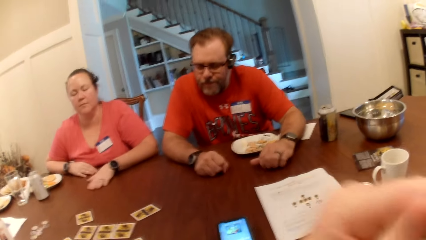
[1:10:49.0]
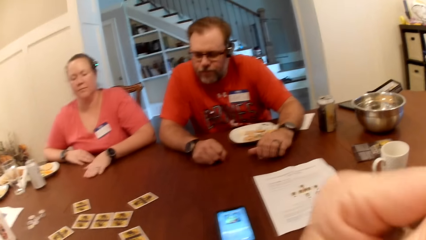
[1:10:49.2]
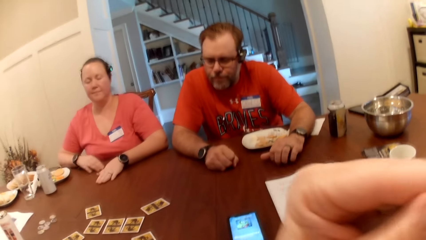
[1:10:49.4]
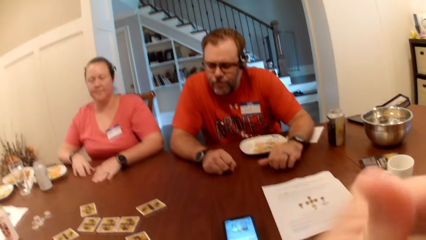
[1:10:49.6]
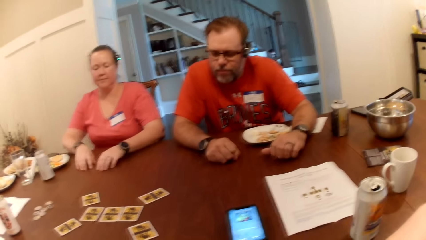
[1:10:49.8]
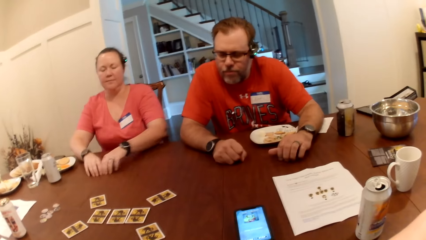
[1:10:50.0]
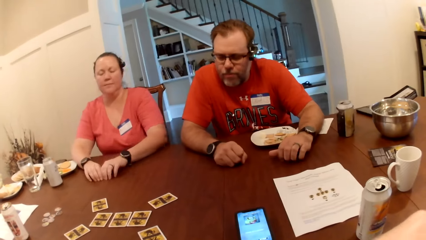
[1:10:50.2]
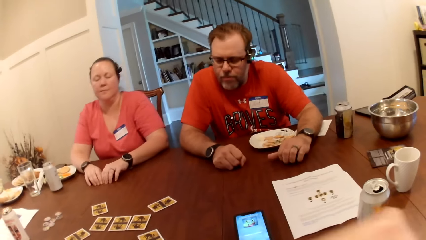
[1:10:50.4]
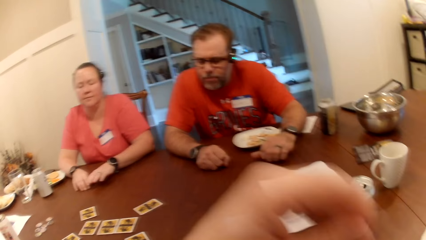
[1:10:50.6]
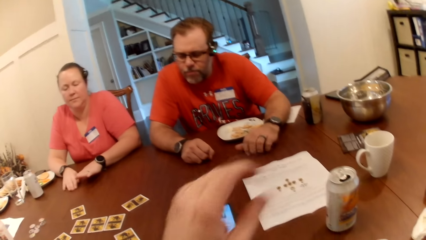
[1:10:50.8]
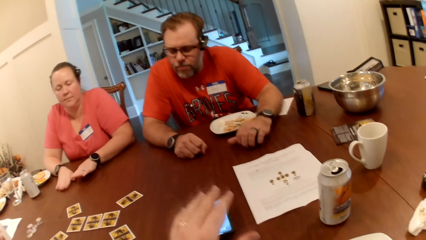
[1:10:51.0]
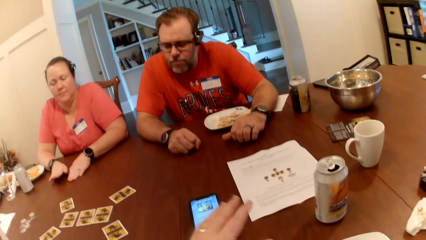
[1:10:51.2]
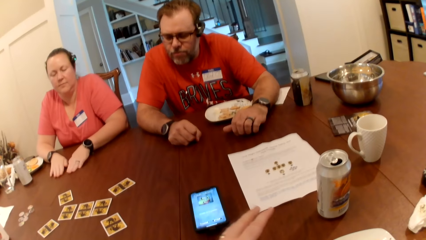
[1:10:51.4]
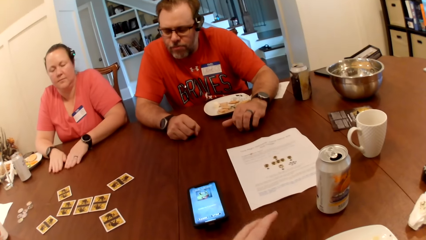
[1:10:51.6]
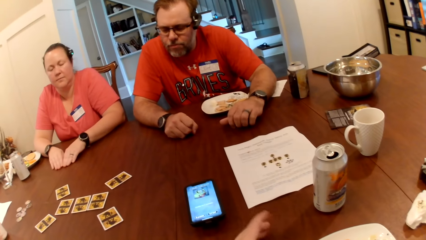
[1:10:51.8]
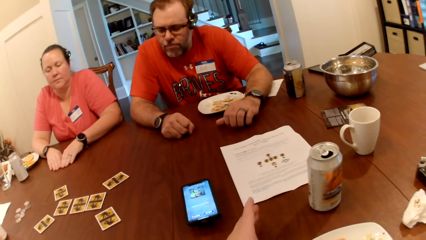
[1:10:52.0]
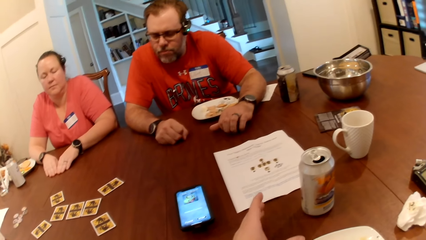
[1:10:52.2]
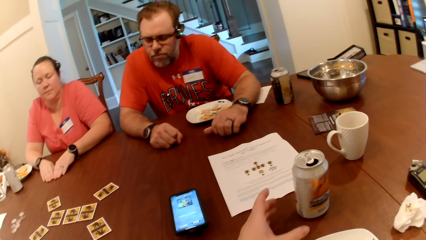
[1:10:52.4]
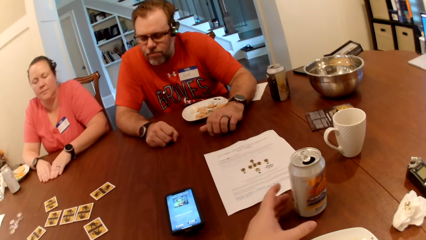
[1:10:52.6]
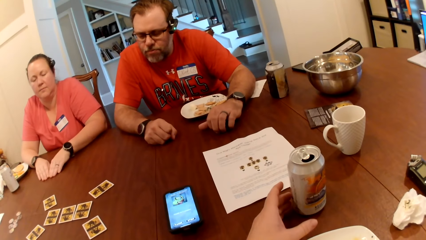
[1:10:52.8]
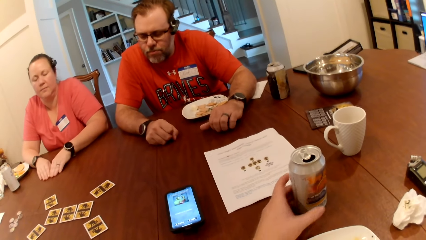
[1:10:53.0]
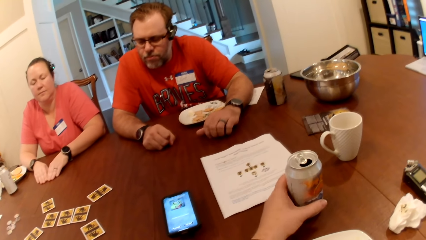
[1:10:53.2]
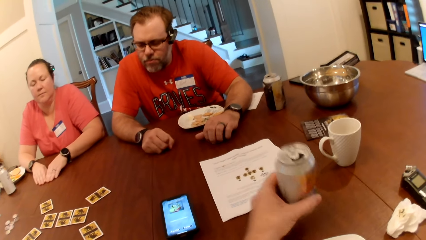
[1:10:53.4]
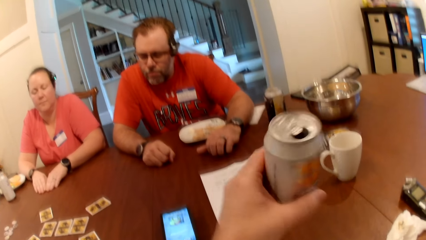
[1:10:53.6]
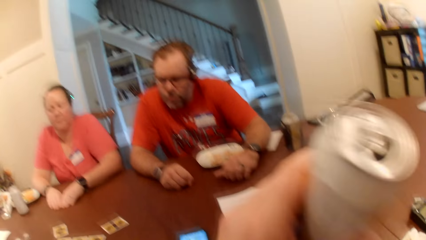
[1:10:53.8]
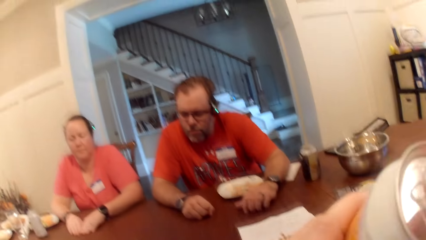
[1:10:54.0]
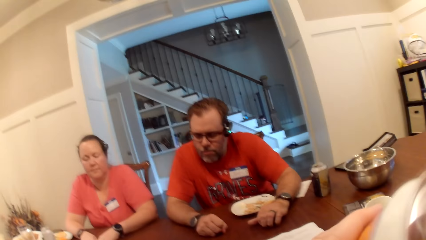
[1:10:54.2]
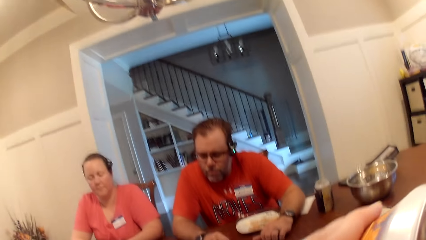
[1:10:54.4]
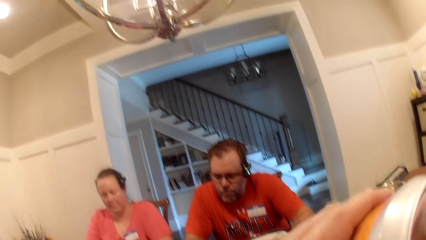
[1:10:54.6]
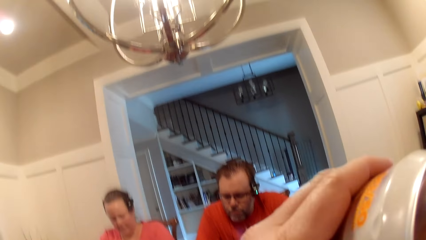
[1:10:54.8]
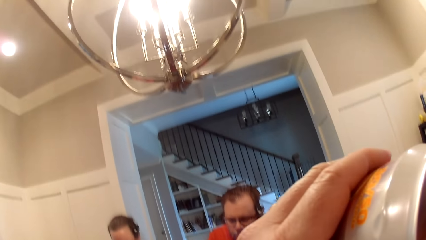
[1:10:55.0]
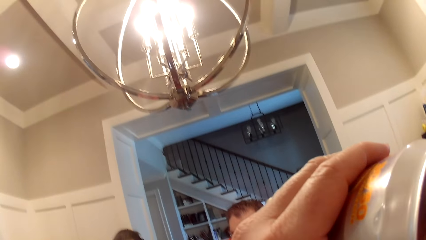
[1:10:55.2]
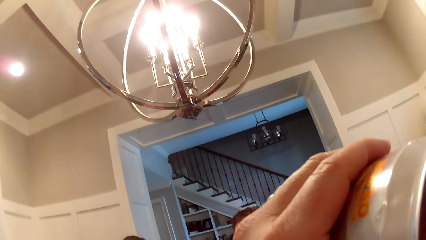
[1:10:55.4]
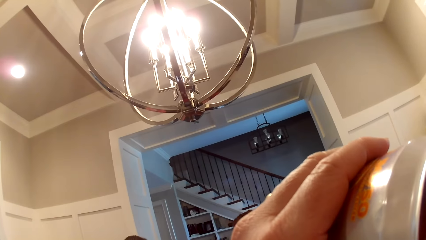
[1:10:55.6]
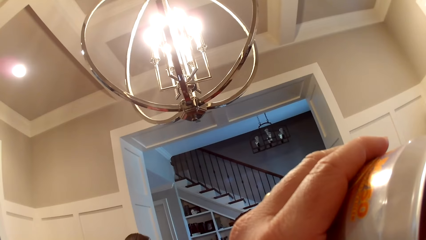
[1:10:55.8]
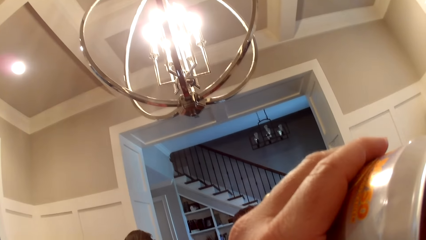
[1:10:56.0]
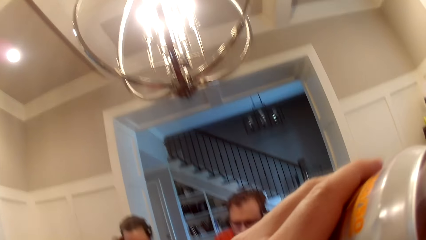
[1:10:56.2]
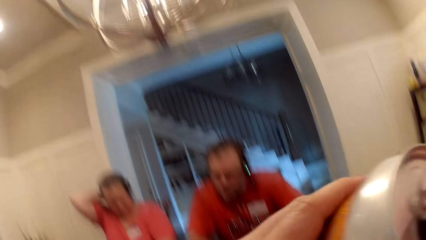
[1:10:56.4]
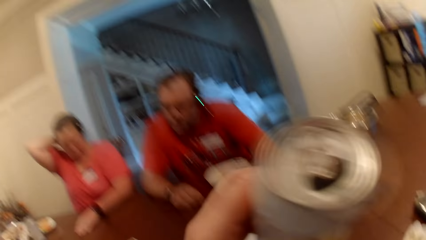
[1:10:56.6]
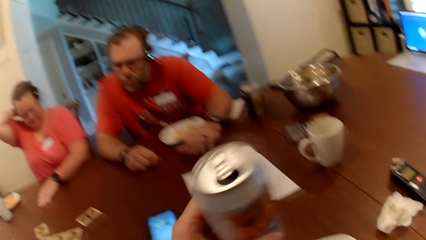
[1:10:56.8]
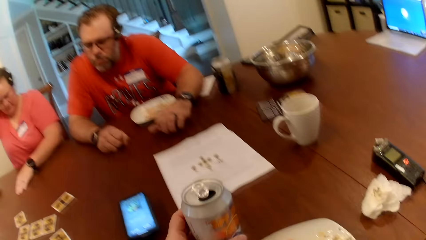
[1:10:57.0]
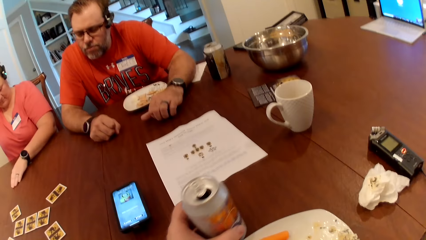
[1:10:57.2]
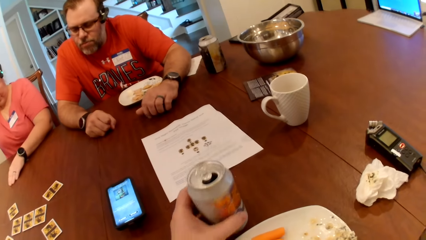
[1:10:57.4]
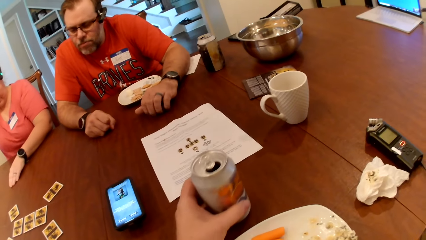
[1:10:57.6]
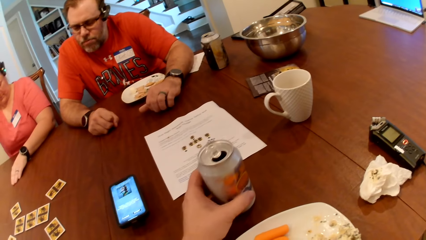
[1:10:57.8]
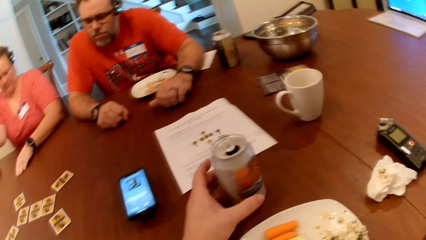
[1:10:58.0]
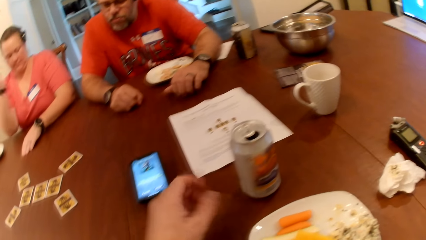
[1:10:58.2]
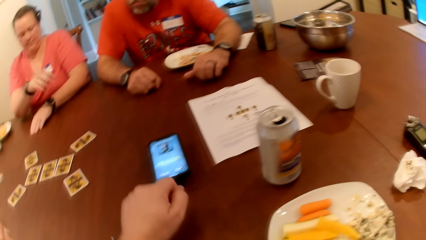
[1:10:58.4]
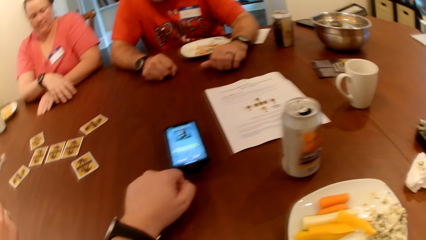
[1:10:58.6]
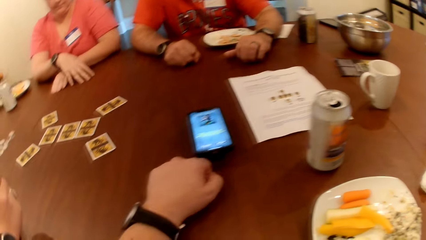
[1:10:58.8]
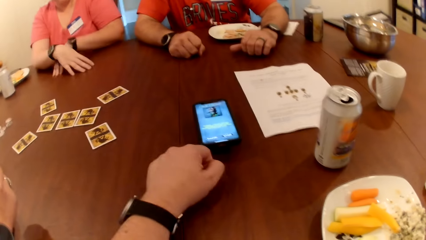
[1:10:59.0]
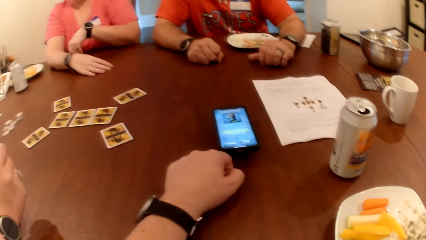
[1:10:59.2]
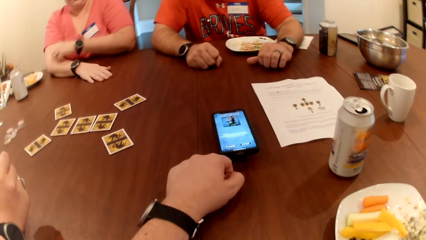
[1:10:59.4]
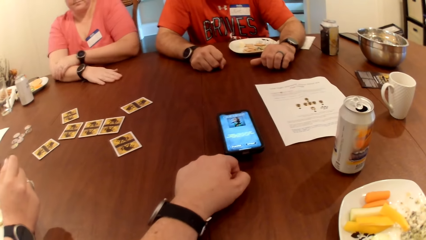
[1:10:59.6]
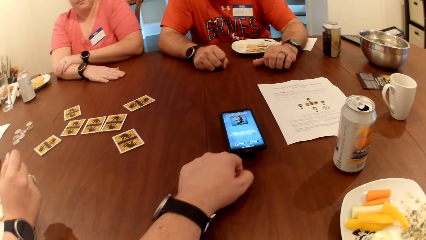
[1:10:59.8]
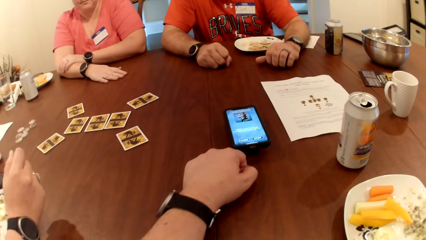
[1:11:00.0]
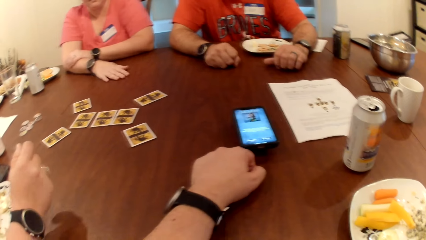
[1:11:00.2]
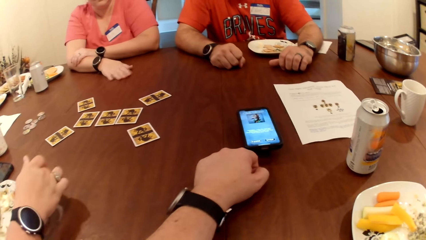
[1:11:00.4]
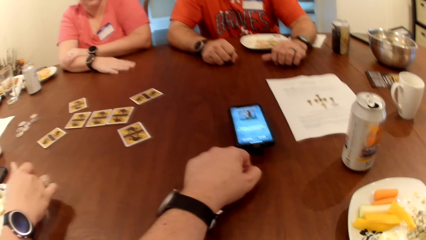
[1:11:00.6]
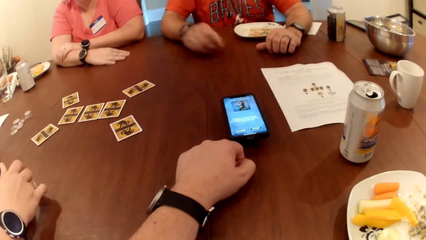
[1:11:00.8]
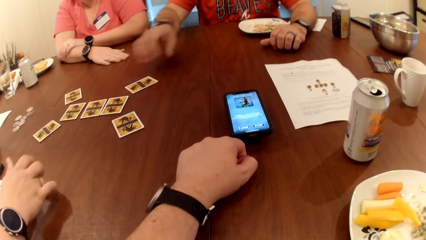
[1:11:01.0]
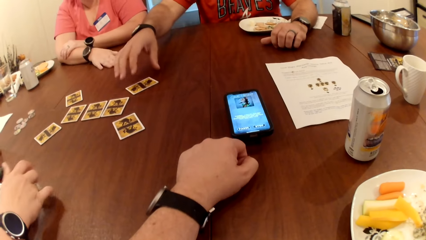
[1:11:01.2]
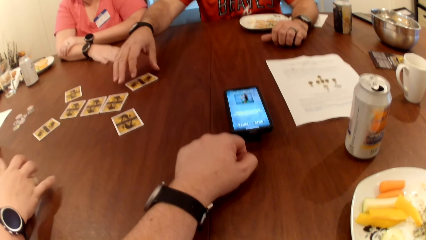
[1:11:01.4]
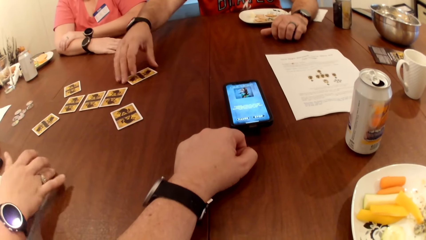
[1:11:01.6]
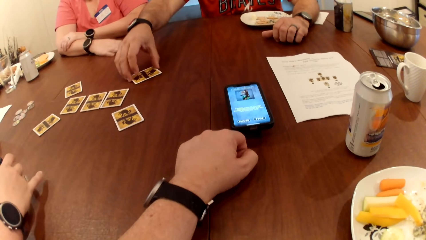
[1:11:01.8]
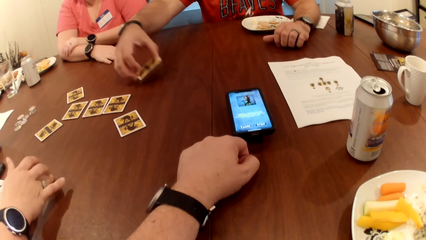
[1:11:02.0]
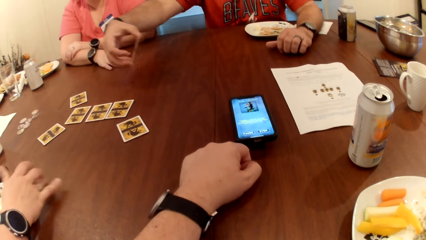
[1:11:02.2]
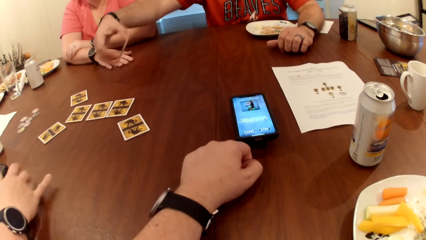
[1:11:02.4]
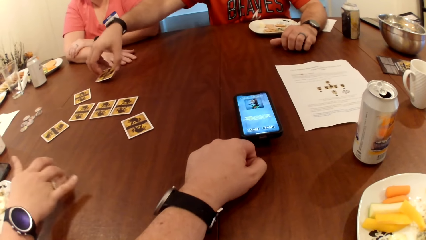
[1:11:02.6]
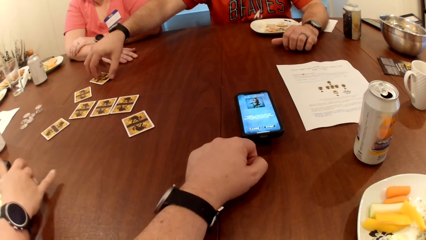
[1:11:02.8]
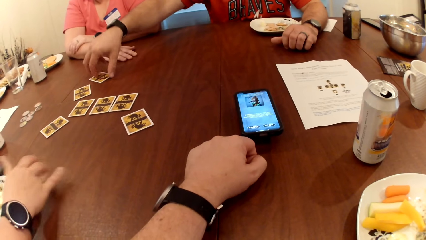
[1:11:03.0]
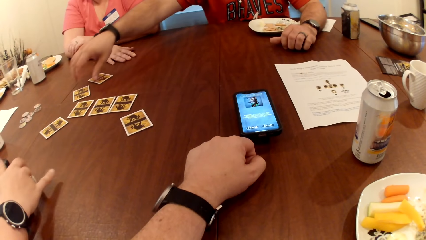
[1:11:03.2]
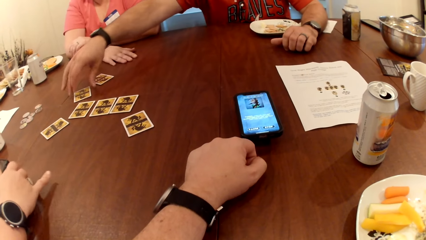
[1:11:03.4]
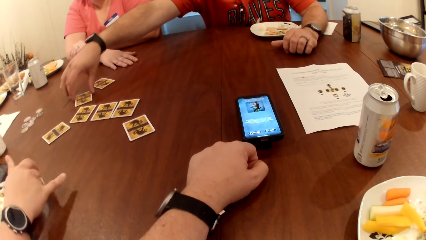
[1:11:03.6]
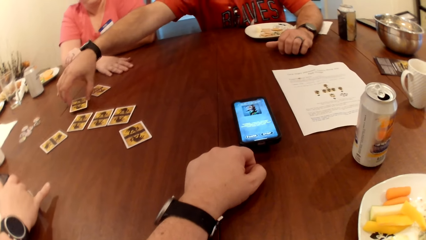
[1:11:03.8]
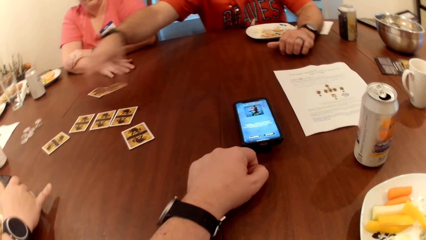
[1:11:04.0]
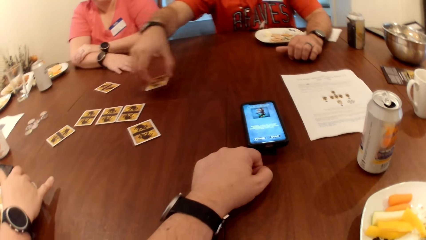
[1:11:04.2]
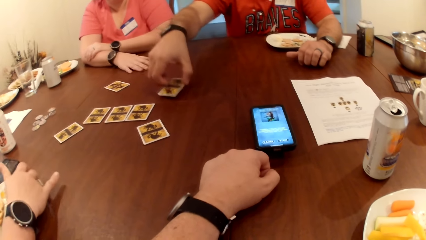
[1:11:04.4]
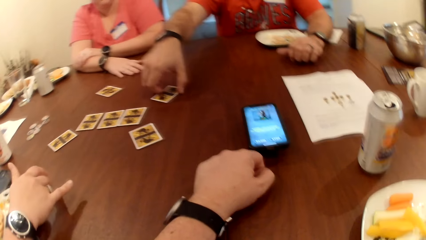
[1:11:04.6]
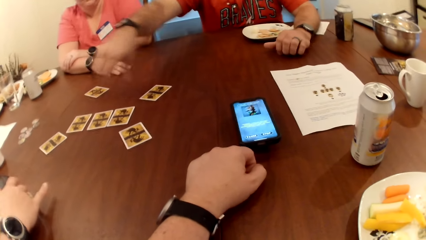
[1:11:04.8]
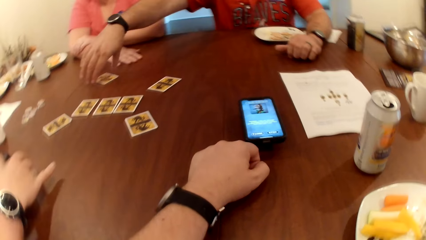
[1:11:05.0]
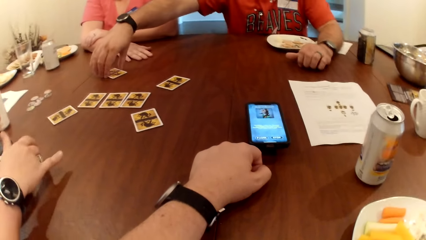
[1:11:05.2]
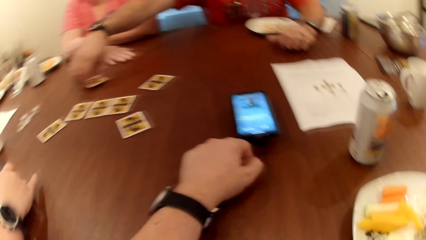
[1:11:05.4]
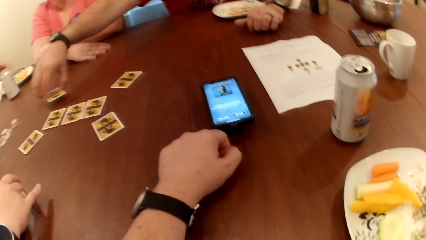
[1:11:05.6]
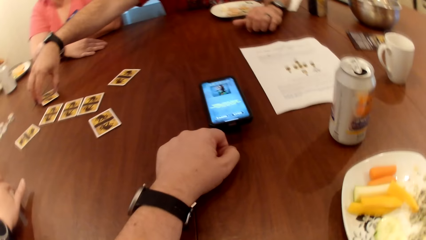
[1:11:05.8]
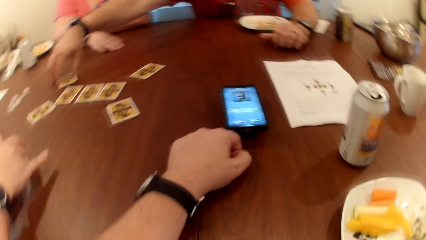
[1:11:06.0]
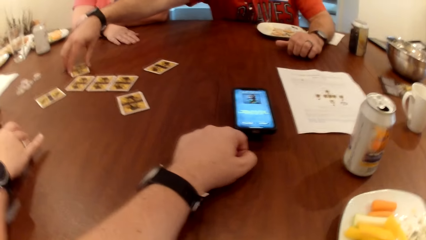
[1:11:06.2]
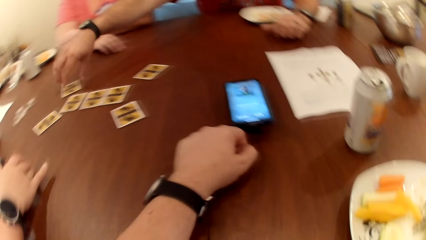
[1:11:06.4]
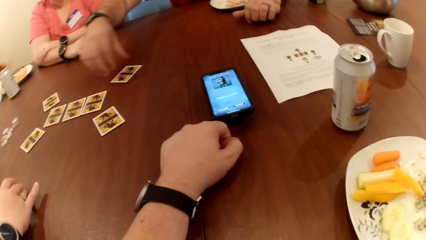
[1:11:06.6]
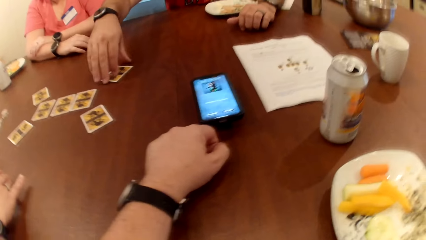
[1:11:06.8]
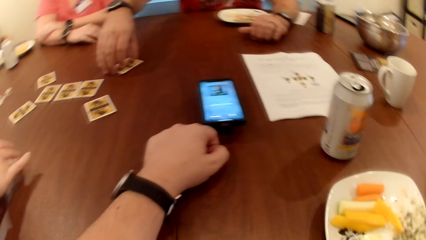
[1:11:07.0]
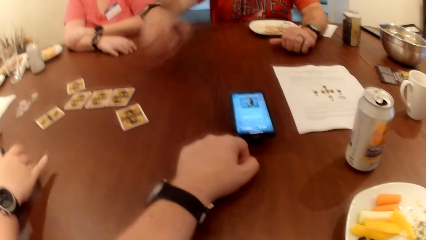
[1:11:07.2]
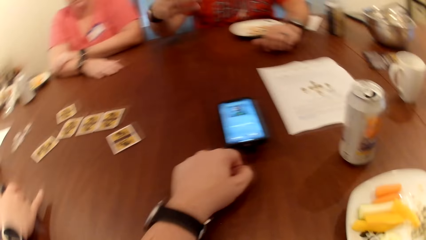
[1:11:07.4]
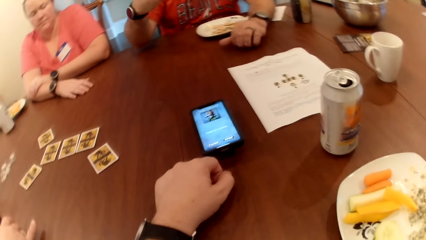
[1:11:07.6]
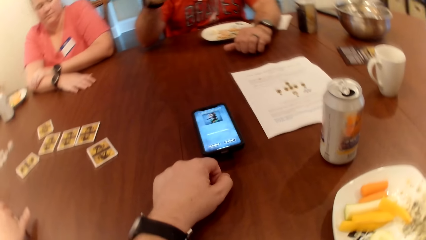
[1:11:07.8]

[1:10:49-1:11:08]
The camera wearer picks a can of drink on the table with his left hand. He drinks from the can with his left hand. He puts the can on the table. The man picks the card on the table with his right hand, drops the card on the table with his right hand, picks the card on the table with his right hand, drops the card on the table with his right hand, picks the card on the table with his right hand, drops the card on the table with his right hand, and picks the card on the table with his right hand.
